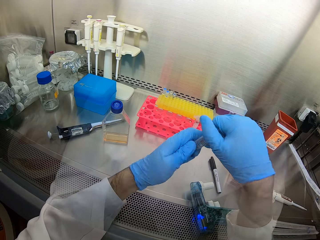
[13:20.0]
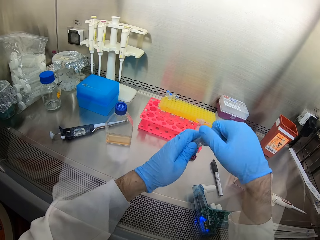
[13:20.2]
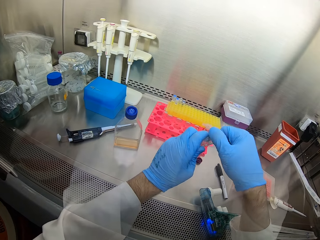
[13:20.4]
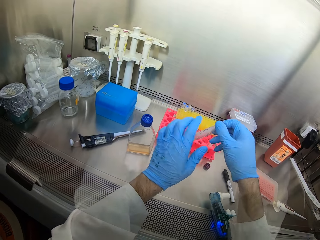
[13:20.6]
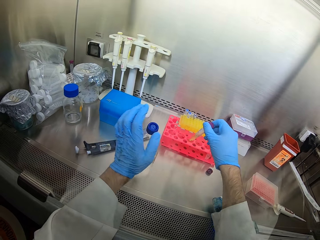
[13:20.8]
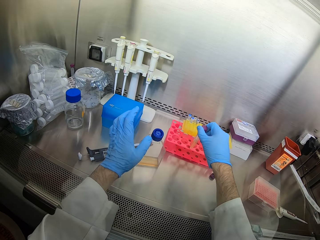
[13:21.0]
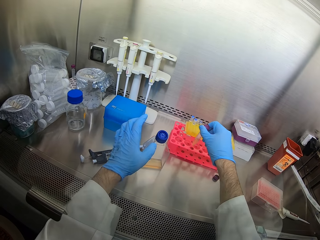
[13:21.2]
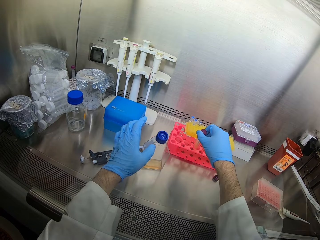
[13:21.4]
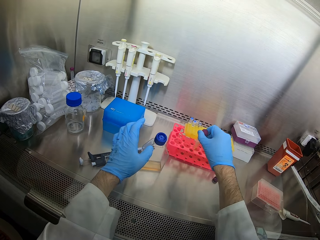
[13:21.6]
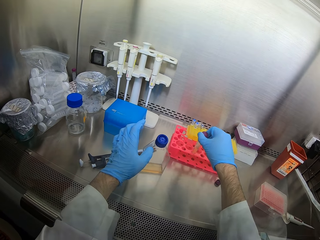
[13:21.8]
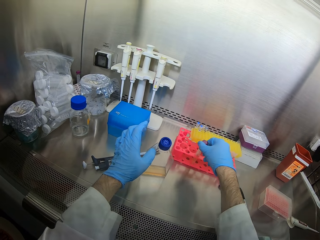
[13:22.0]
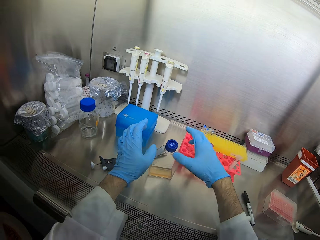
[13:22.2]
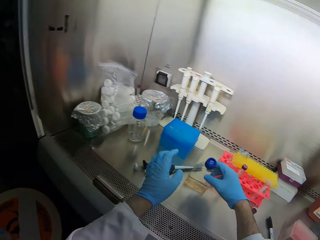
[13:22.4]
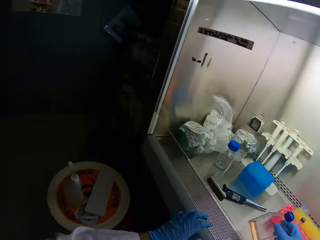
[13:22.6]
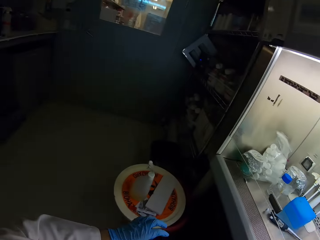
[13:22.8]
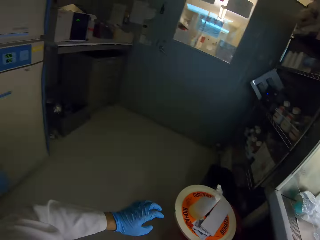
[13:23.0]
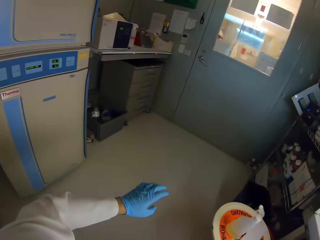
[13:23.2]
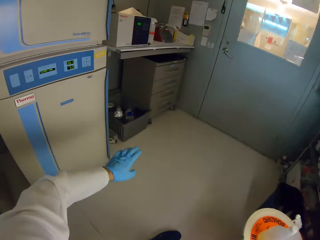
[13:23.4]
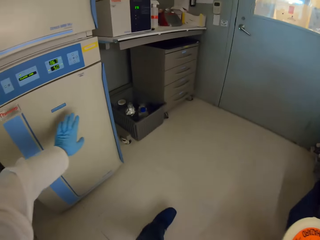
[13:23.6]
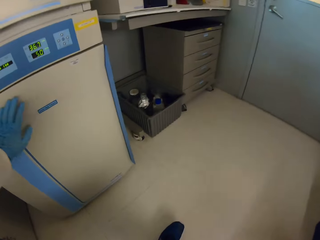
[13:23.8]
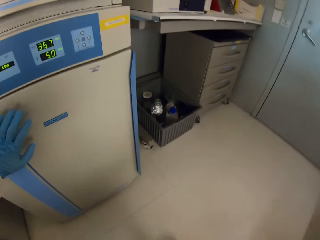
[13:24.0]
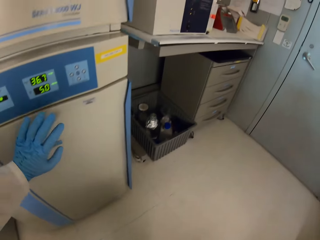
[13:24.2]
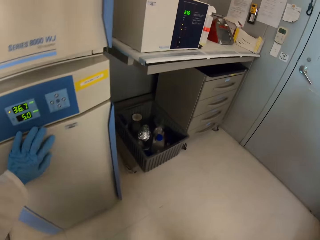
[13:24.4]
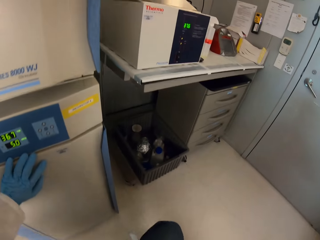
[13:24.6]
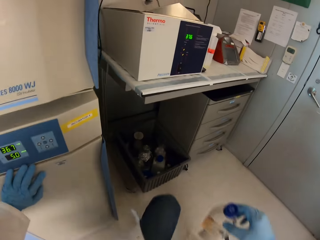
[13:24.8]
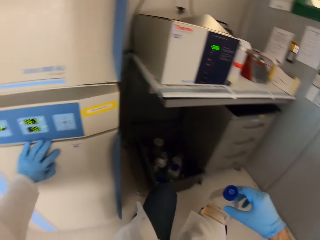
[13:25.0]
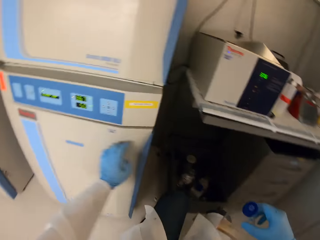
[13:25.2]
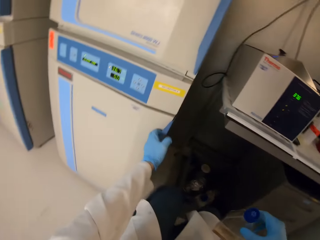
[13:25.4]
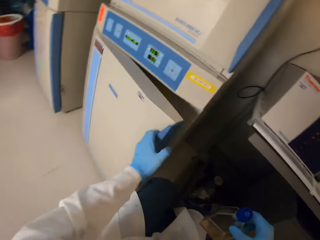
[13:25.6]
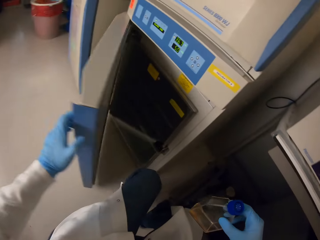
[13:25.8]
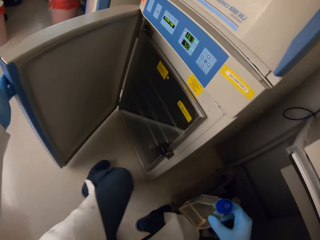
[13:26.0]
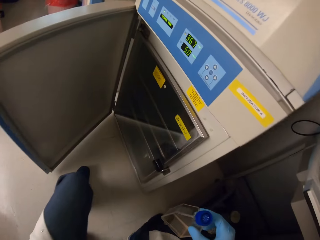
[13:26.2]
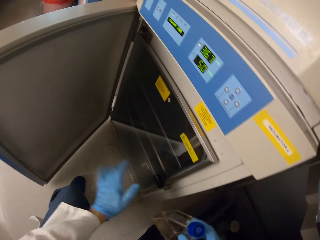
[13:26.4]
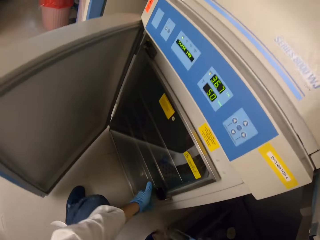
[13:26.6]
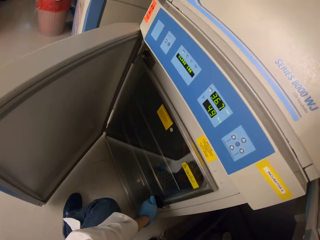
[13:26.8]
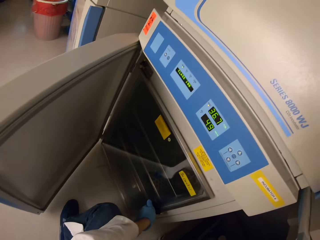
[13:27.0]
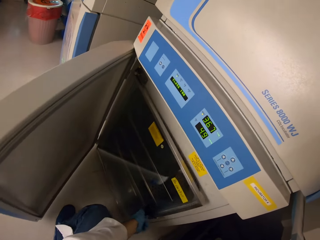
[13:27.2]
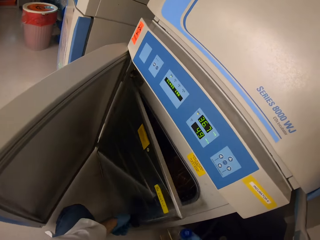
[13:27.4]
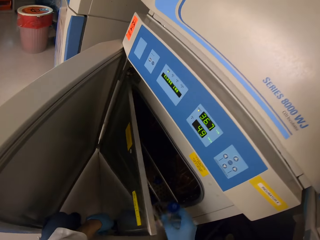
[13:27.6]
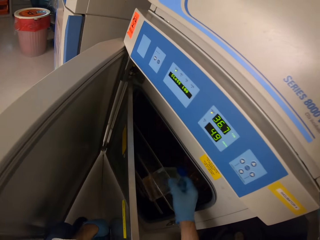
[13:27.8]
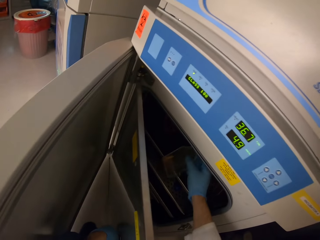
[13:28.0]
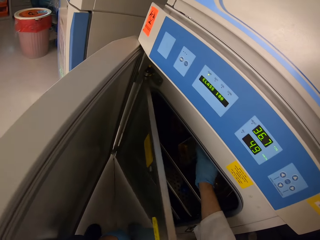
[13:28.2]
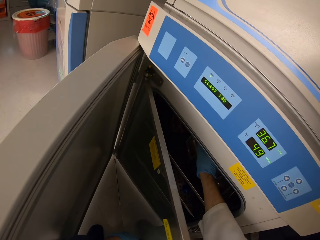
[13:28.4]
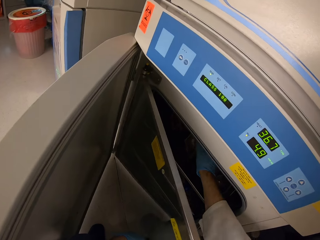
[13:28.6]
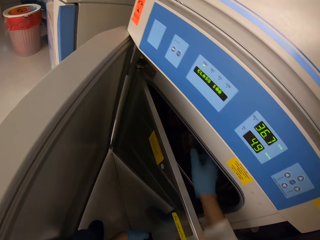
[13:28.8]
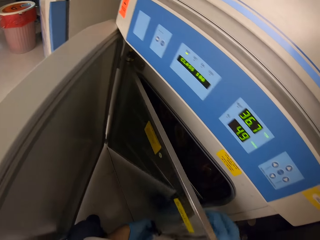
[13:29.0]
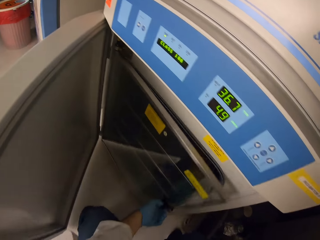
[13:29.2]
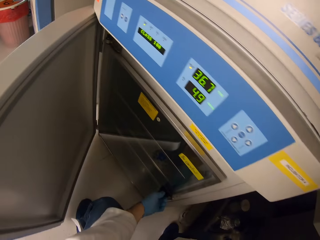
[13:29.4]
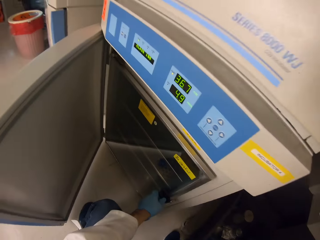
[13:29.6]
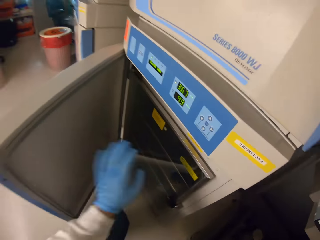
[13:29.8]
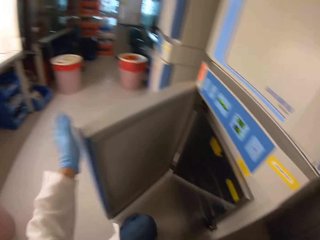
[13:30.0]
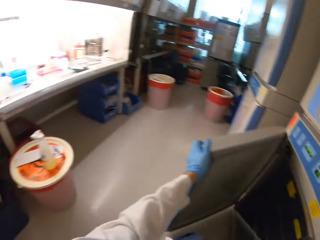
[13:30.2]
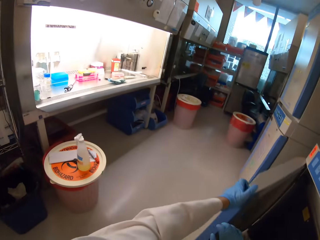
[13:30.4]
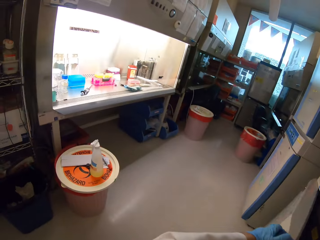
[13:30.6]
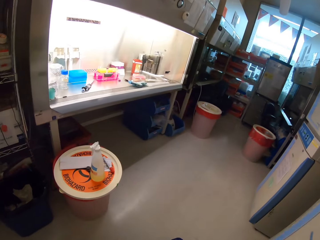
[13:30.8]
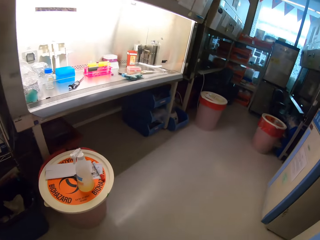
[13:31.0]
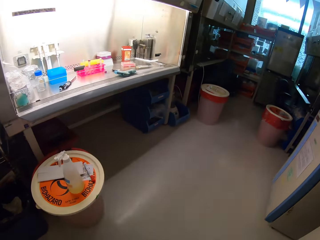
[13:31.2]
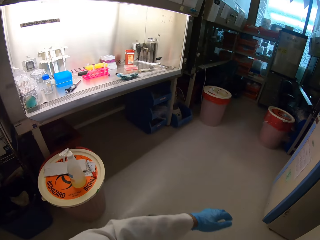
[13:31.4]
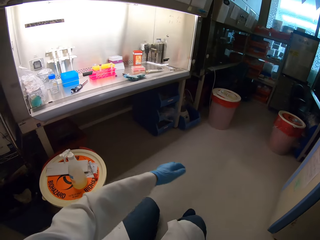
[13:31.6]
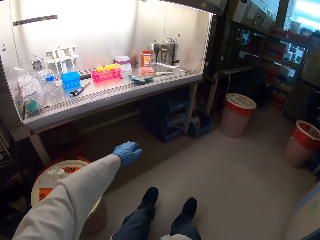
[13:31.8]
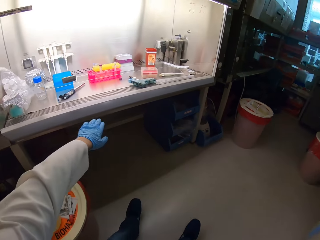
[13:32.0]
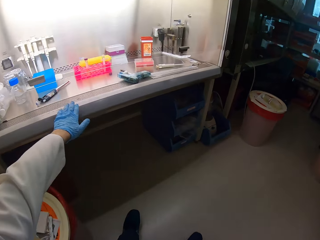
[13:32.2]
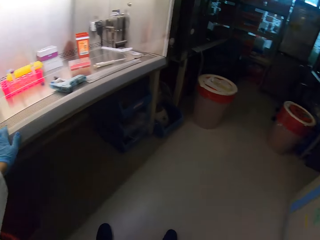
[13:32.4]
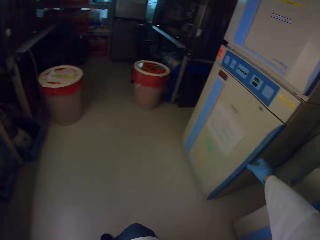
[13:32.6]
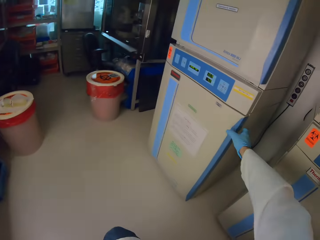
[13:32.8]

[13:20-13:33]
The camera wearer covers the bottle. They put the test tube in a tube rack. They pick a bottle. They walk around. They open a cabinet. They put the bottle in the cabinet. They close the cabinet. They walk around.

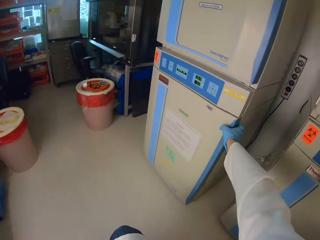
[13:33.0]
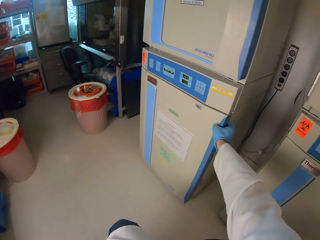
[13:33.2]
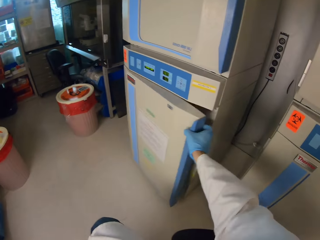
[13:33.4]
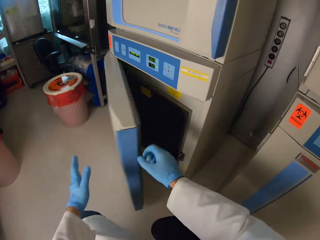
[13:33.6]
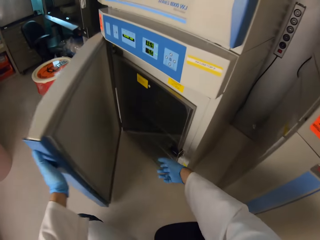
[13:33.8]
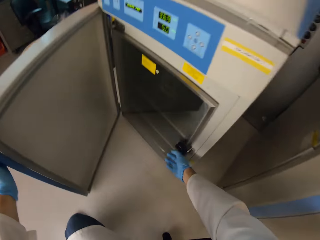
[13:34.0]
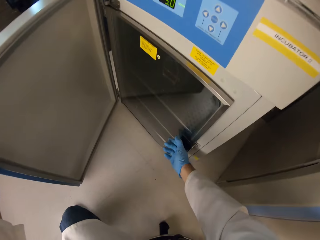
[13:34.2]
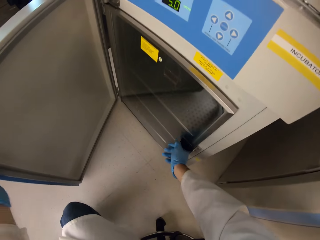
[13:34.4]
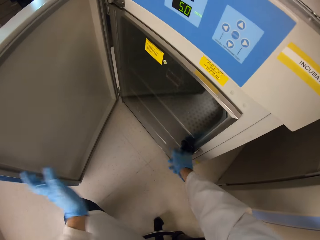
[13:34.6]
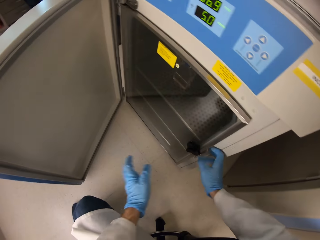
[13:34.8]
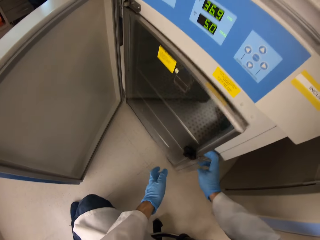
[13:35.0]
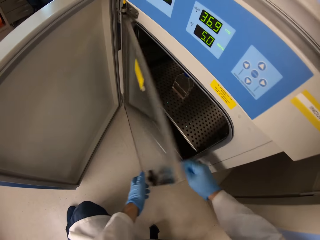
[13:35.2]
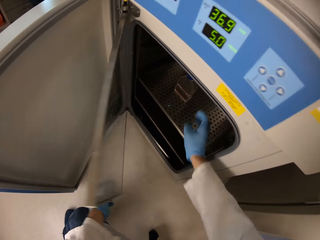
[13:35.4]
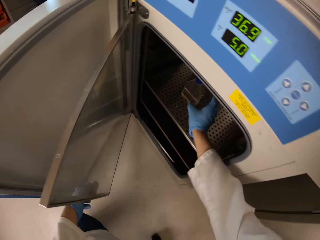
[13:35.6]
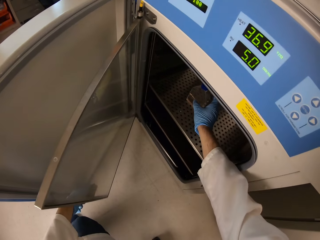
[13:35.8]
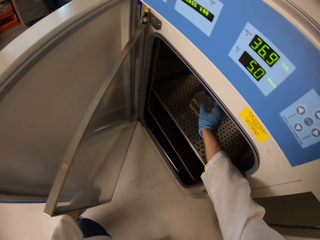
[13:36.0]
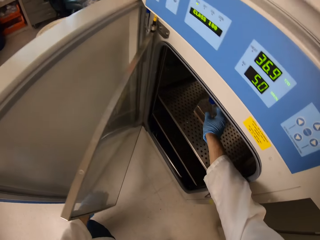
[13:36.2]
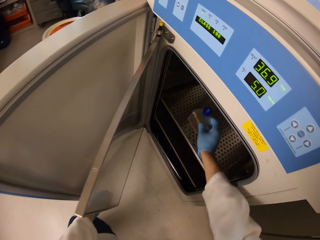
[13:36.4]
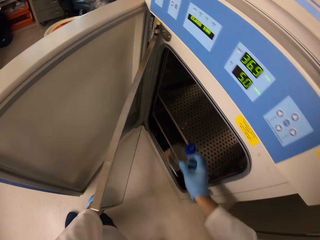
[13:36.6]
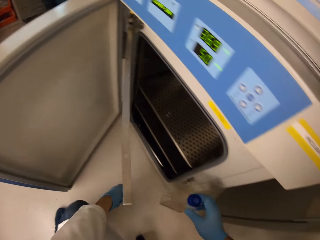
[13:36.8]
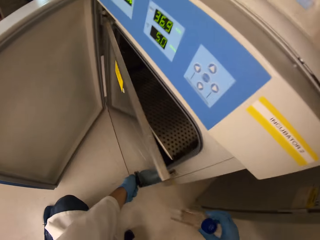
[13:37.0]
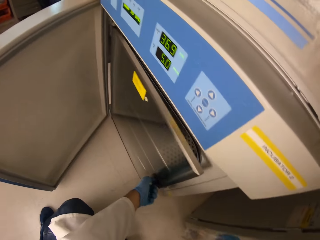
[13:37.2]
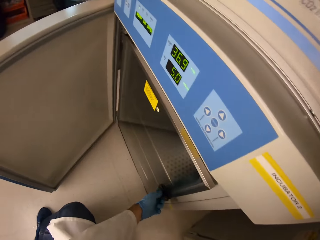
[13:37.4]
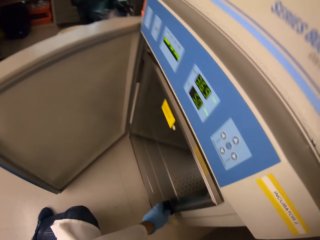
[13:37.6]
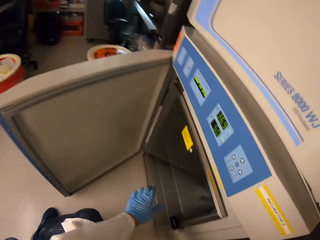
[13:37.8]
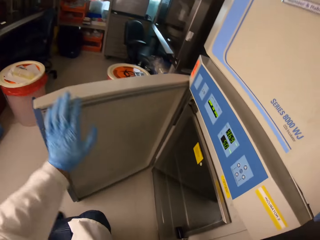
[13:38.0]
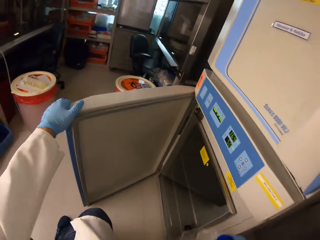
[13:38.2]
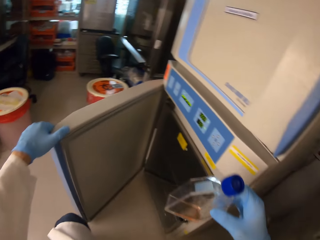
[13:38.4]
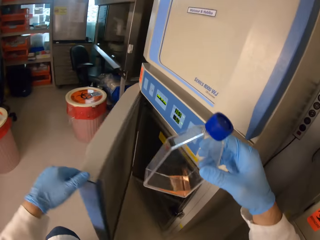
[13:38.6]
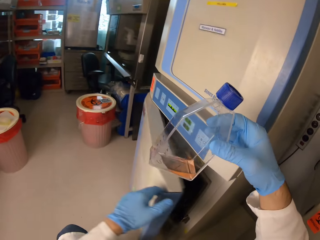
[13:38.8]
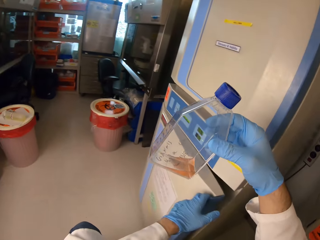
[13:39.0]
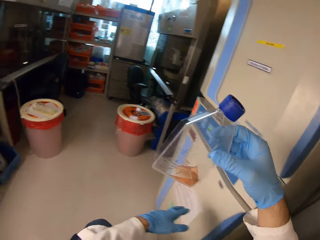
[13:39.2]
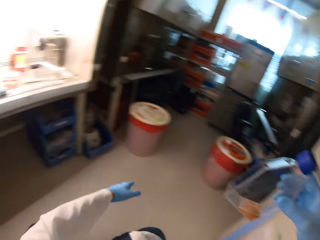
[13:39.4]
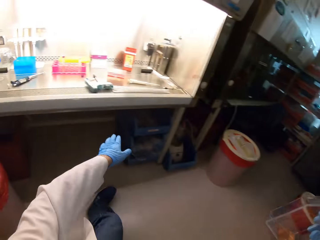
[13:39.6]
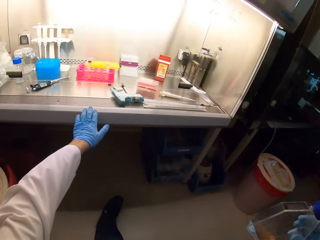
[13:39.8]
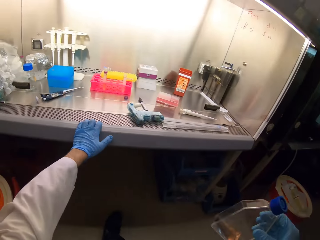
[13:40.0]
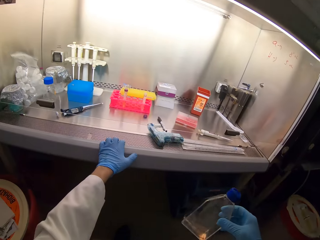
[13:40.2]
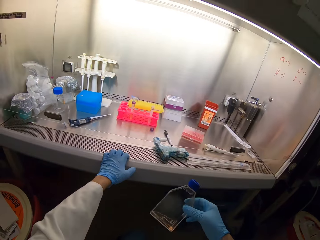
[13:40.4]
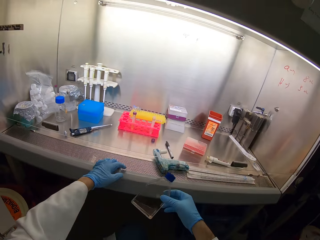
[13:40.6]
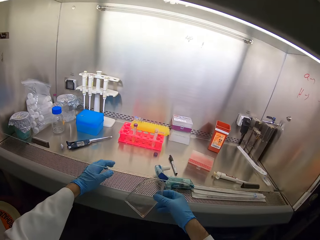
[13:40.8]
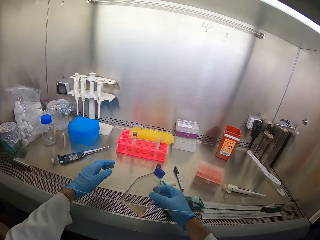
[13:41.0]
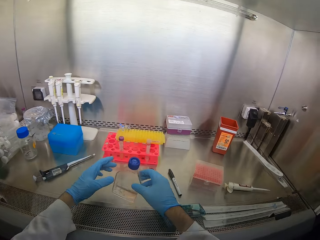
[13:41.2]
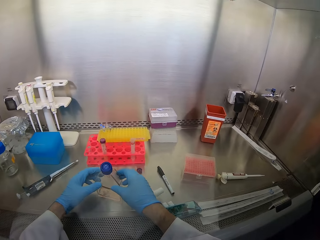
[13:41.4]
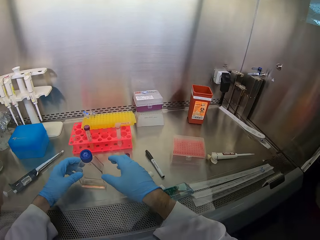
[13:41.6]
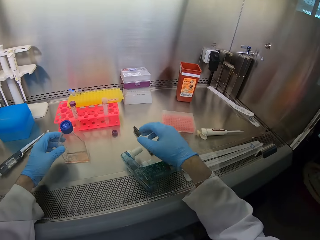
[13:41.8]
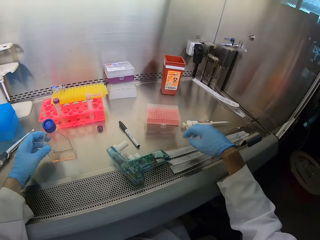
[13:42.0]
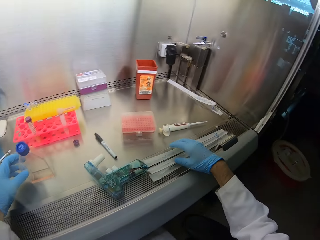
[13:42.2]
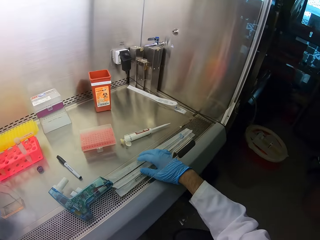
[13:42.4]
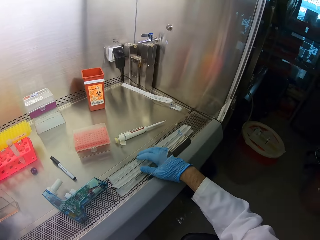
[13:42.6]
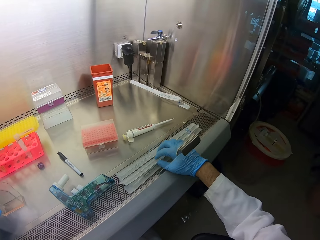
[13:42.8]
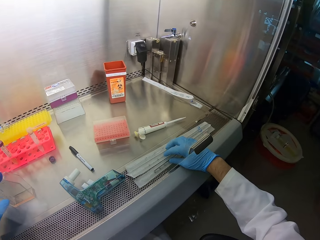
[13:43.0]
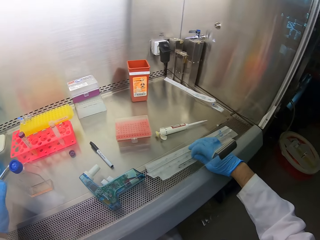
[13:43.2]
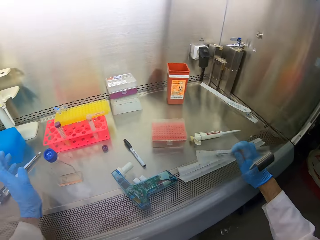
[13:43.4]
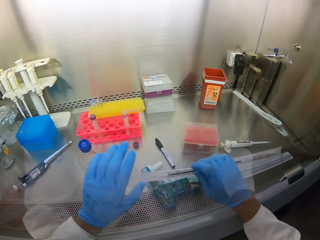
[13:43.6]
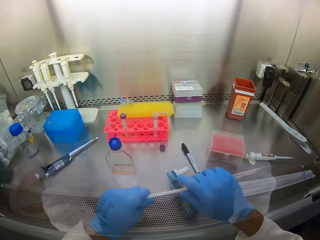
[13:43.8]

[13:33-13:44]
The camera wearer opens the cabinet. They take a bottle from the cabinet. They close the cabinet. They look at the bottle. They hold the bottle with both hands. They pick a measuring tube. They move straws with the right hand.
